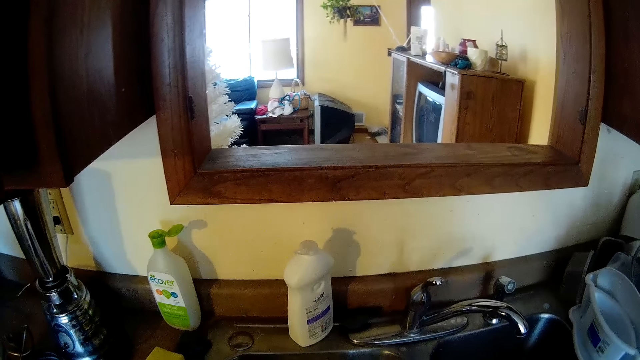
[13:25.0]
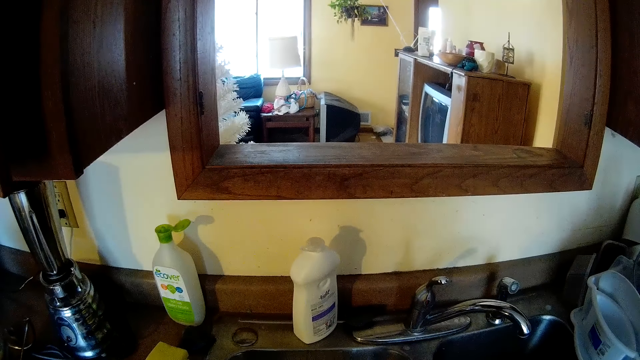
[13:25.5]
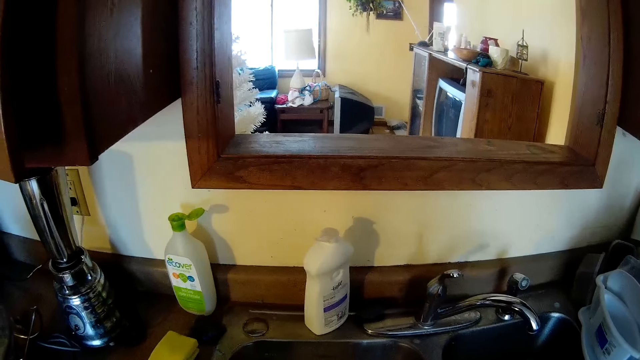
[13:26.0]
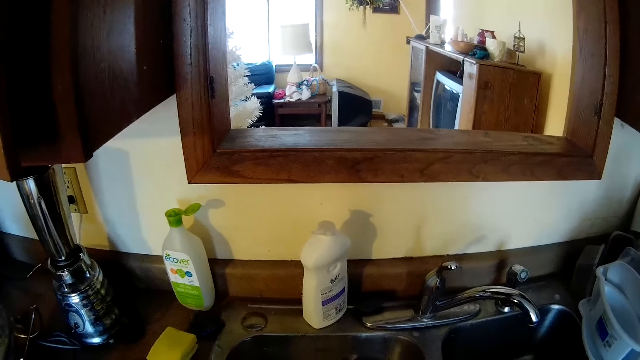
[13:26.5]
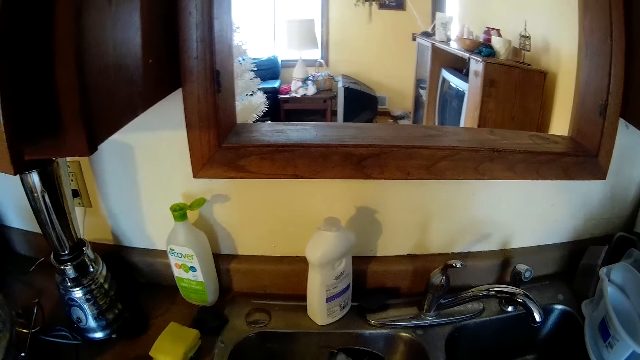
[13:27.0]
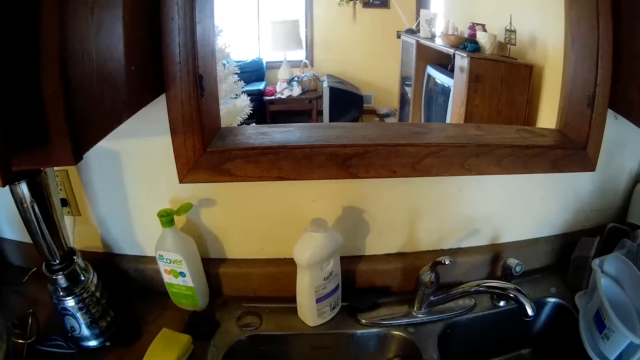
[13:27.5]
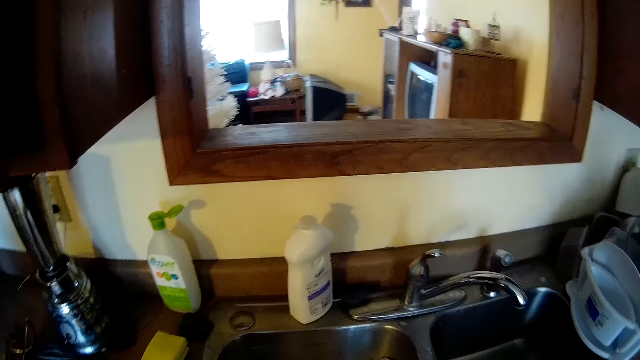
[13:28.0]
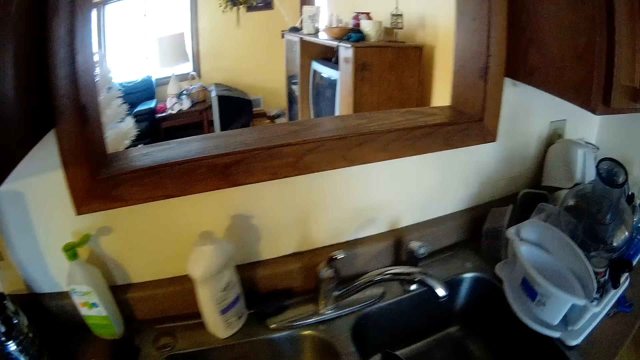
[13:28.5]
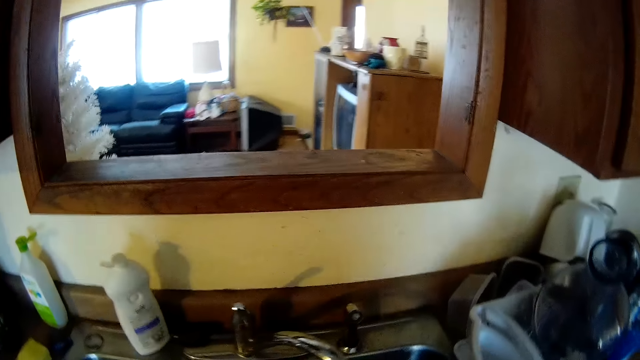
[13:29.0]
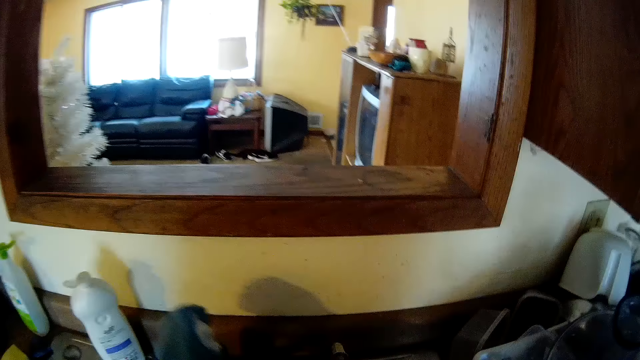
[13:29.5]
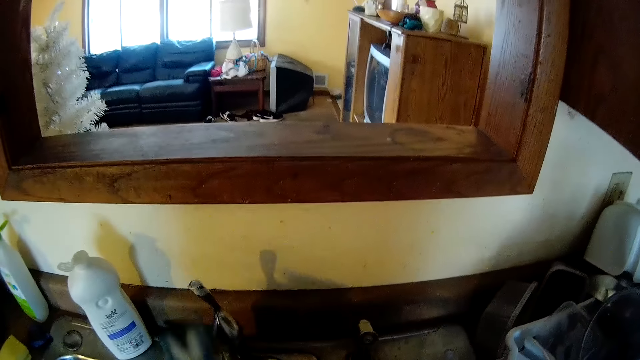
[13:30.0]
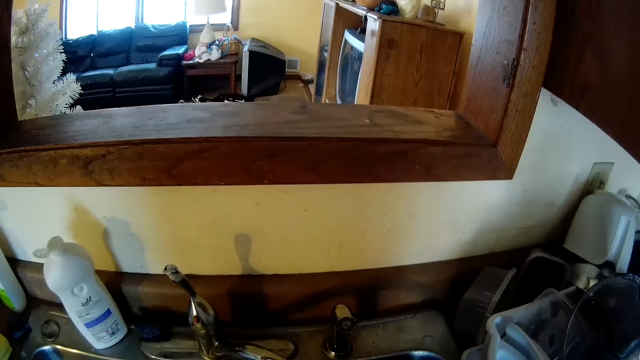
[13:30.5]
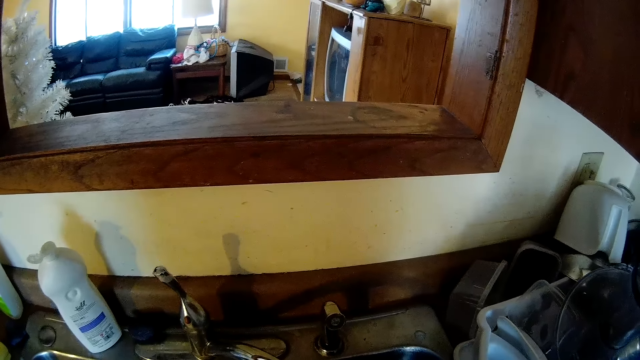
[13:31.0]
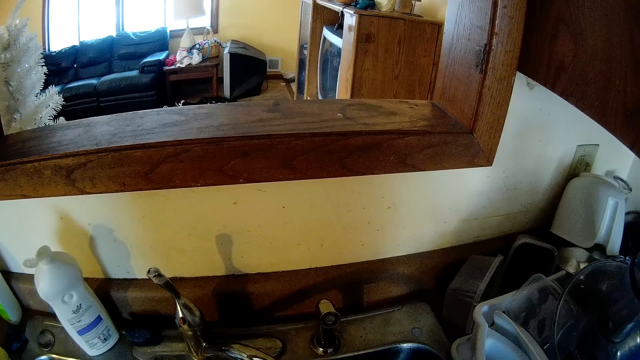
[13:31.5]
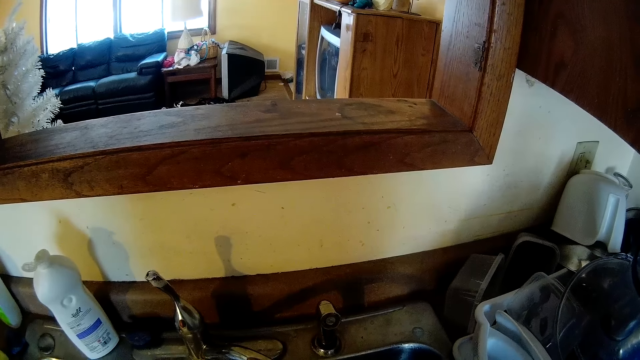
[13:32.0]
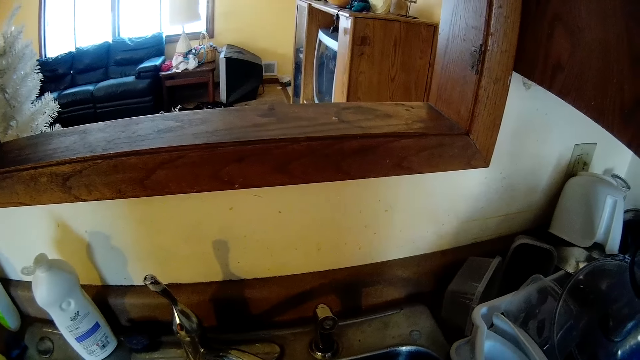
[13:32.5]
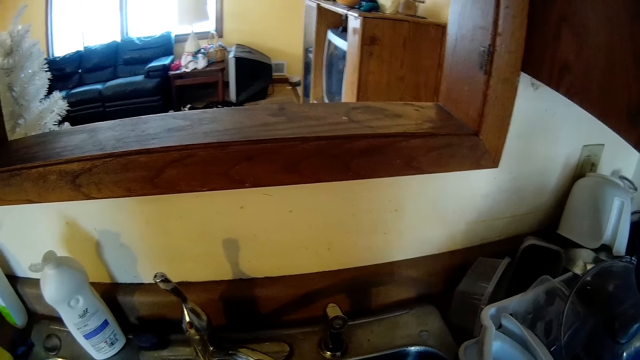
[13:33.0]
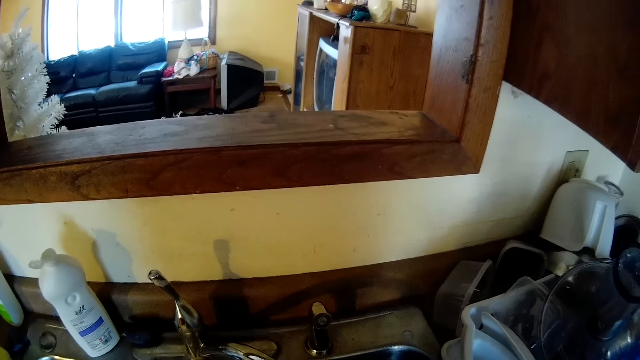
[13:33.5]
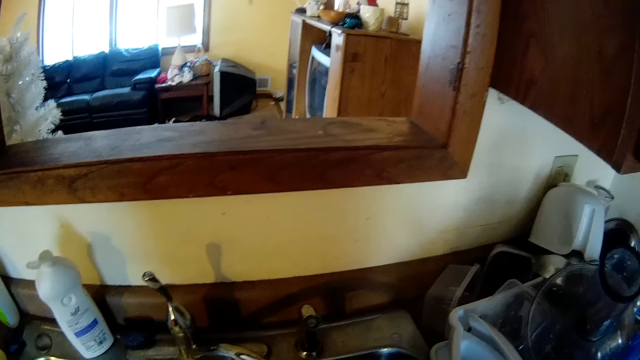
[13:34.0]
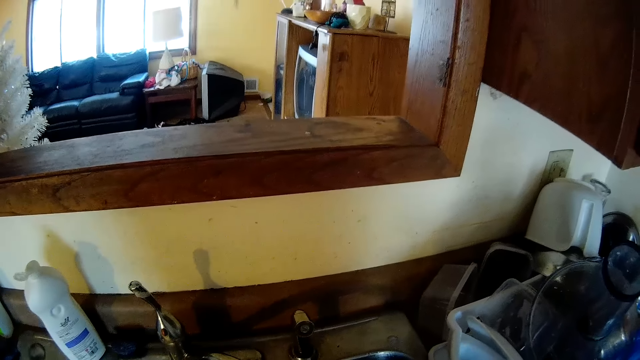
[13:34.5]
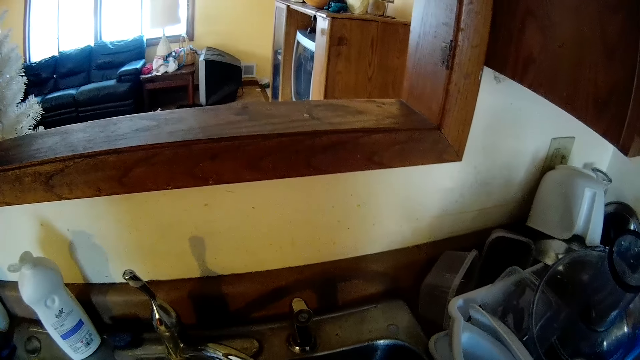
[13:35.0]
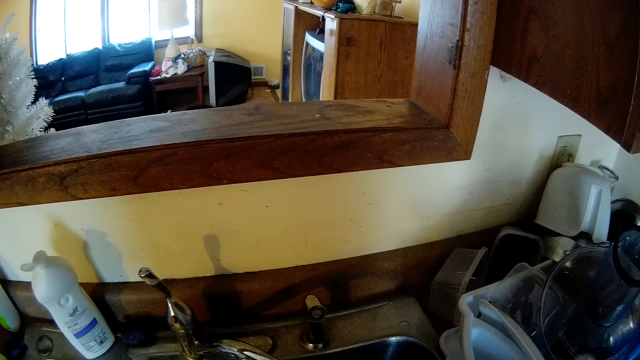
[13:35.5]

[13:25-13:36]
The camera wearer opens the tap with his left hand. He stands at the sink.

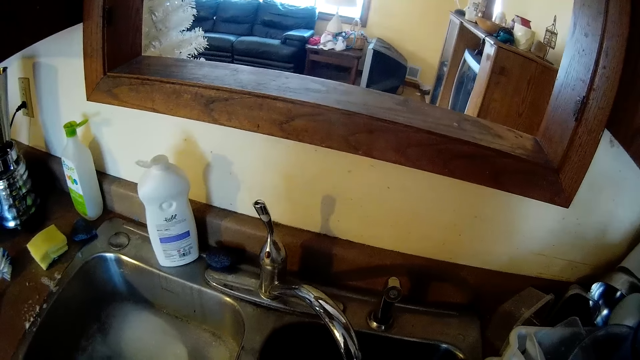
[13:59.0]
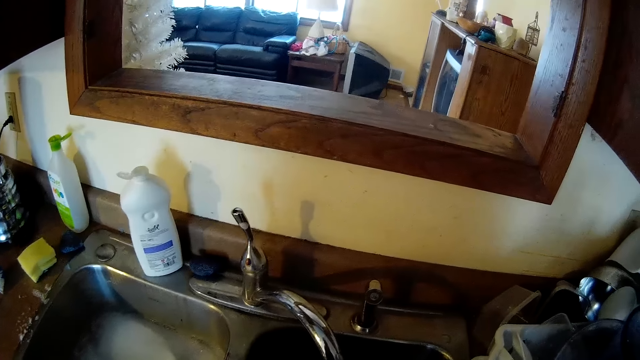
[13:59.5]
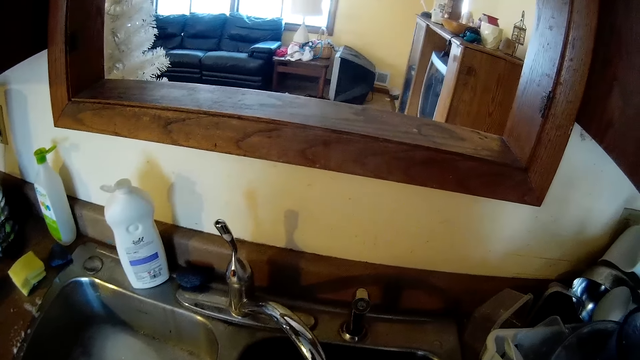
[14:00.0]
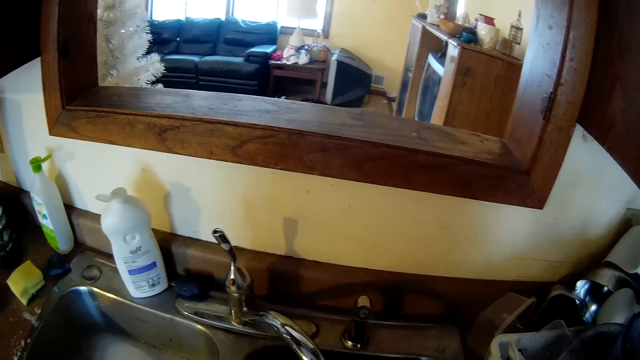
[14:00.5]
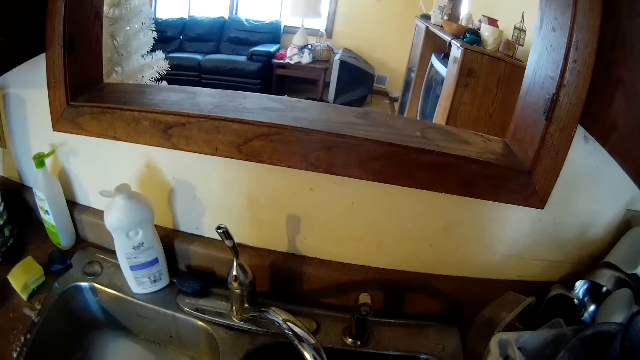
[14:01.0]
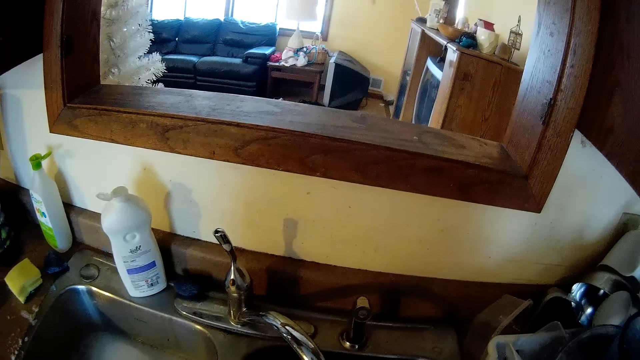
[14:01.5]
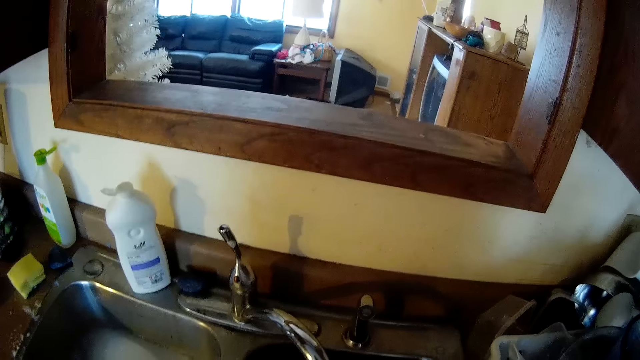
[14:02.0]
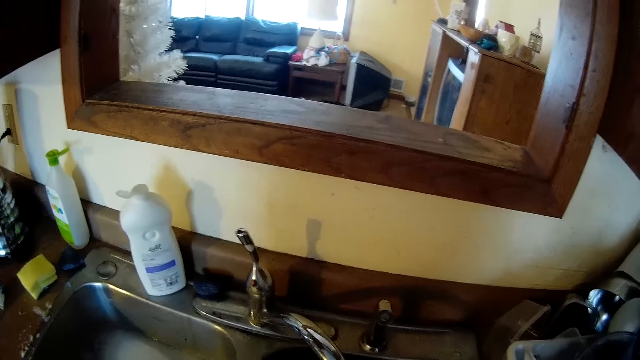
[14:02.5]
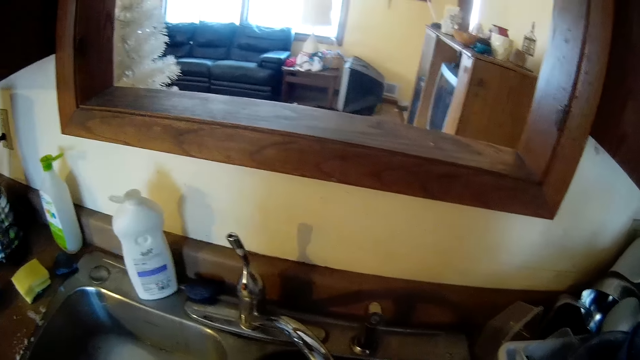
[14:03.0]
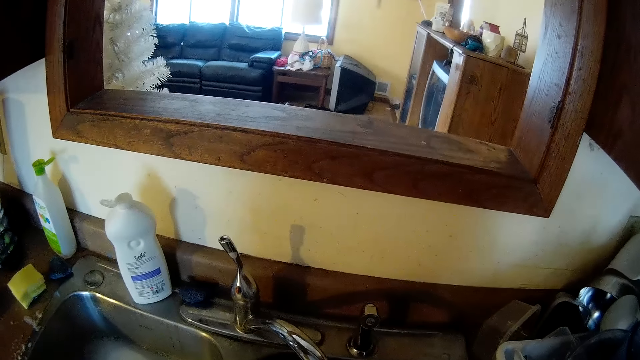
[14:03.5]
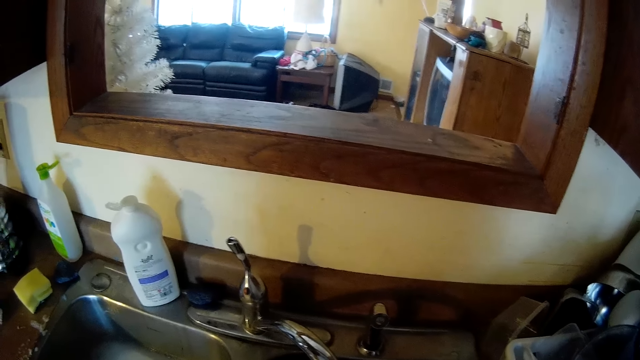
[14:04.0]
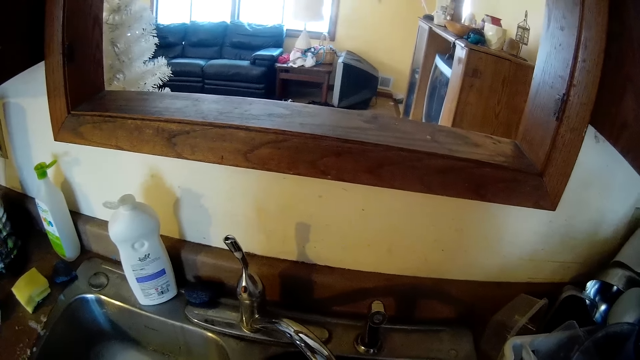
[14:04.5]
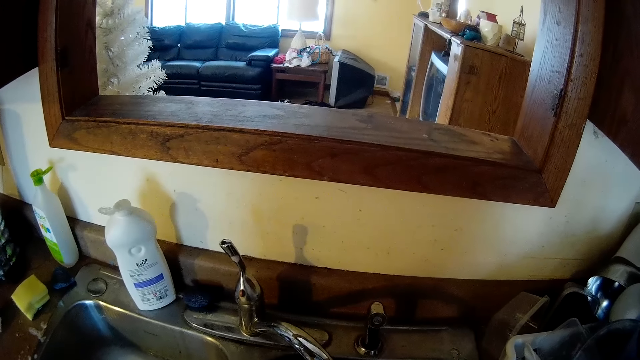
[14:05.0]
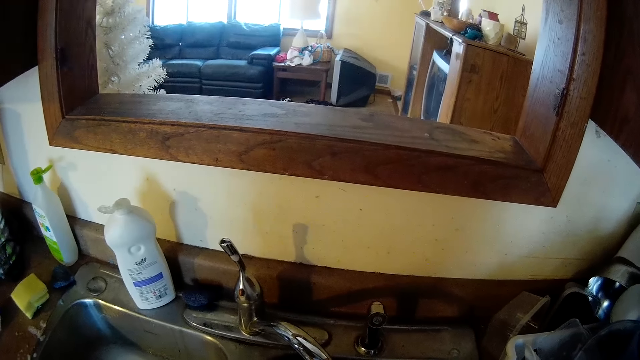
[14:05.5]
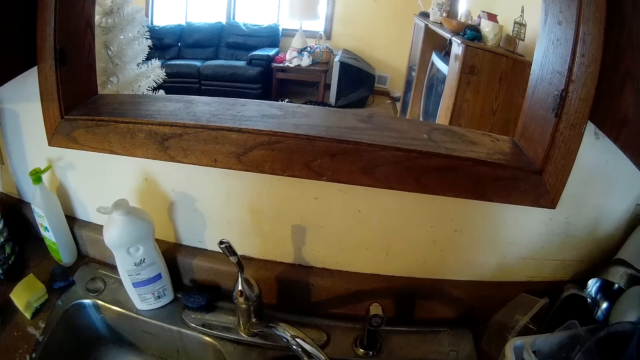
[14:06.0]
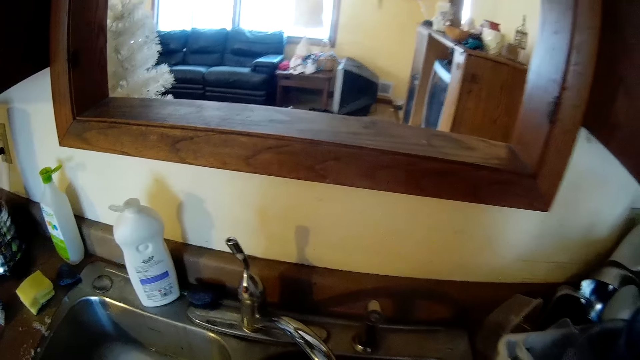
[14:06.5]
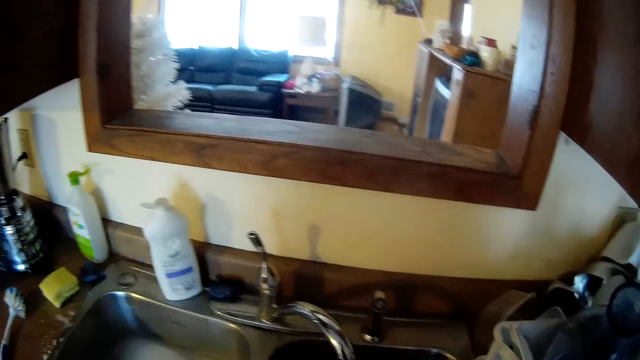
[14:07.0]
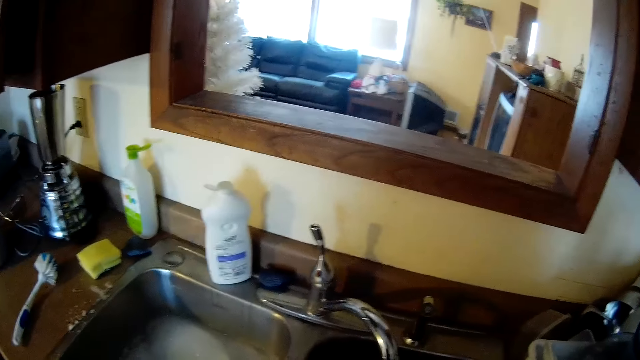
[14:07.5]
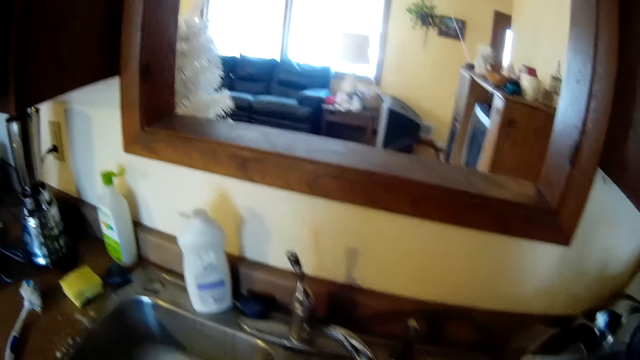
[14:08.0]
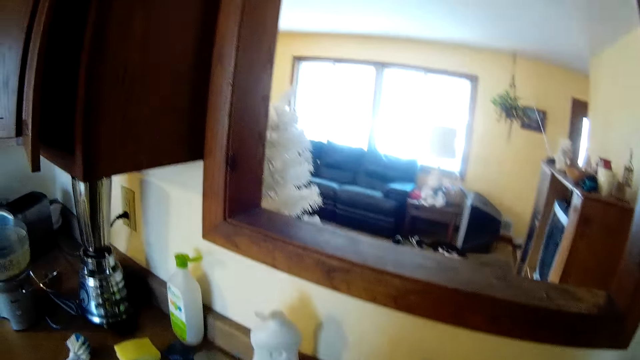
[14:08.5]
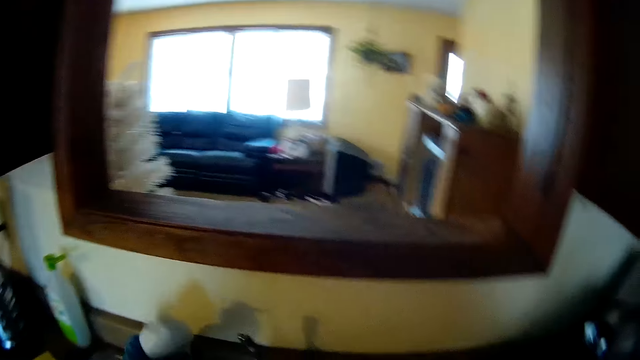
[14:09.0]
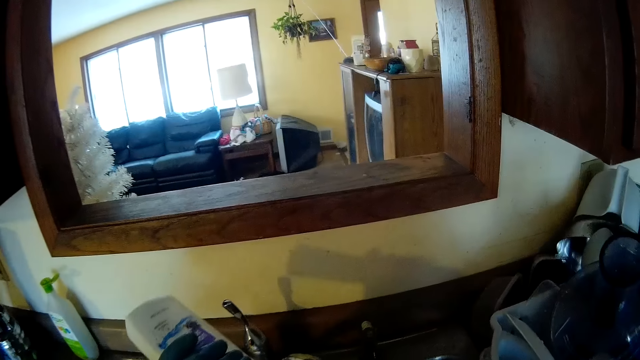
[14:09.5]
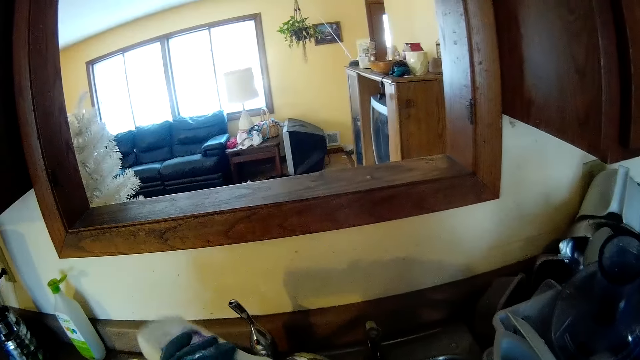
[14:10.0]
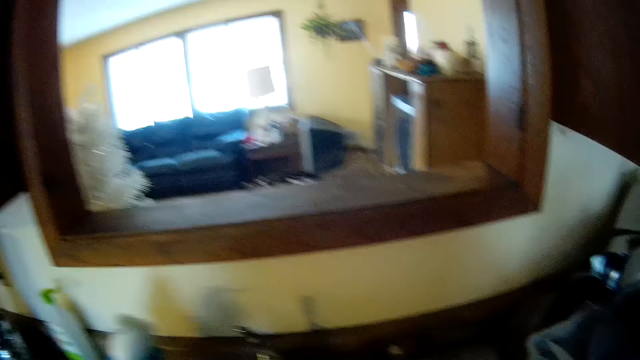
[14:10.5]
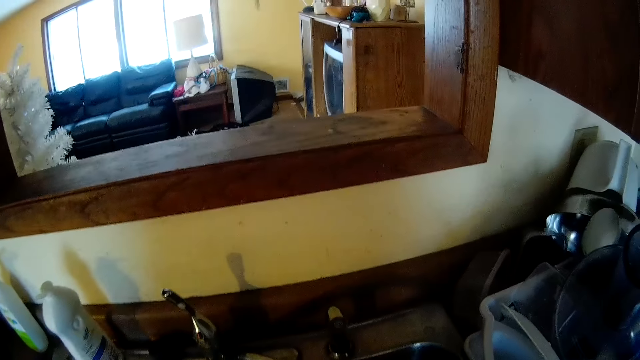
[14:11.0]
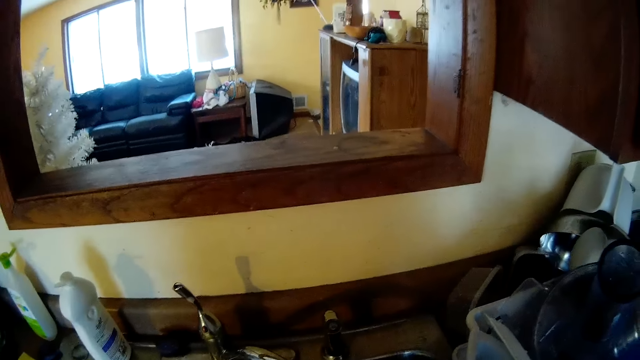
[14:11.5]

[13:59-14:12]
The camera wearer scrubs the pan with the brush in the kitchen sink. She picks up a liquid soap on the kitchen sink with her left hand. She pours the soap on a sponge. She pours the liquid soap into the pan in the kitchen sink with her left hand. She drops the liquid soap on the kitchen sink with her left hand.
